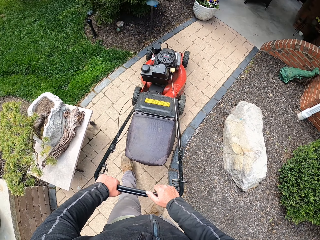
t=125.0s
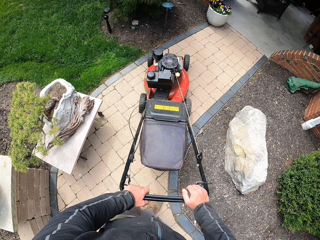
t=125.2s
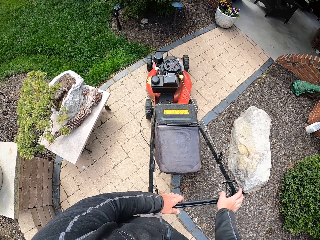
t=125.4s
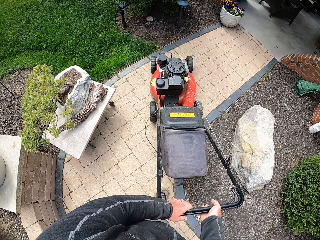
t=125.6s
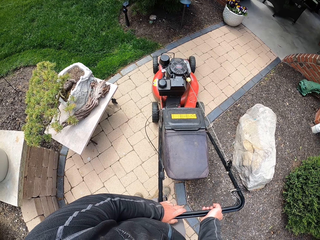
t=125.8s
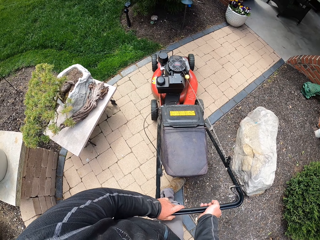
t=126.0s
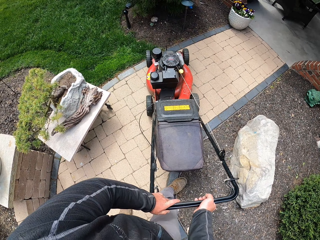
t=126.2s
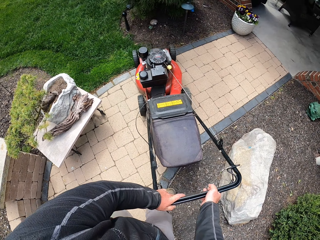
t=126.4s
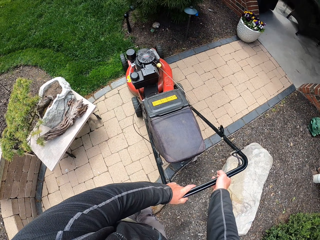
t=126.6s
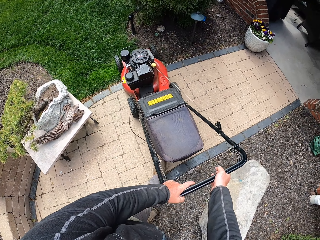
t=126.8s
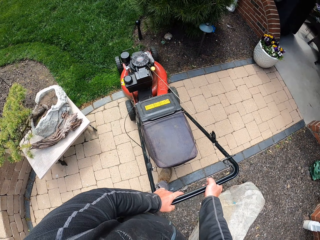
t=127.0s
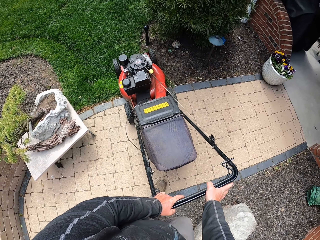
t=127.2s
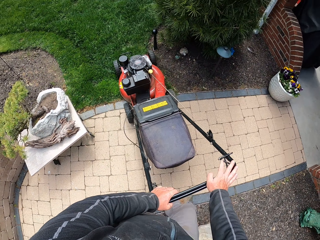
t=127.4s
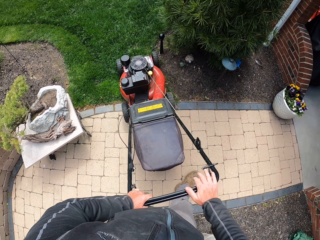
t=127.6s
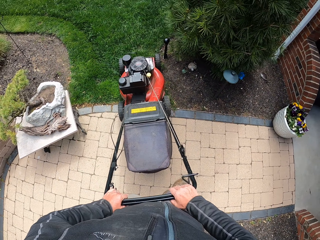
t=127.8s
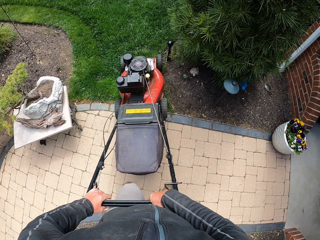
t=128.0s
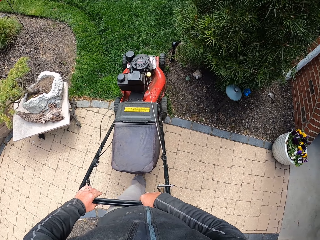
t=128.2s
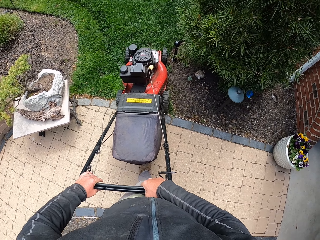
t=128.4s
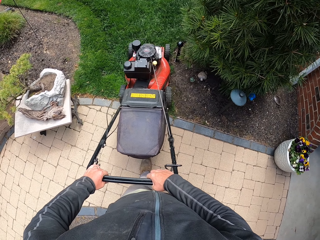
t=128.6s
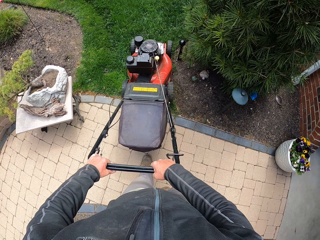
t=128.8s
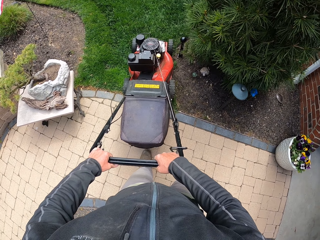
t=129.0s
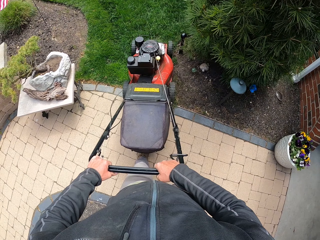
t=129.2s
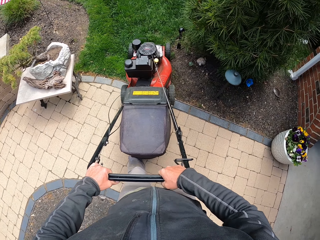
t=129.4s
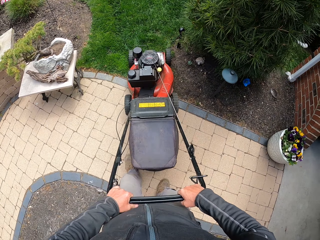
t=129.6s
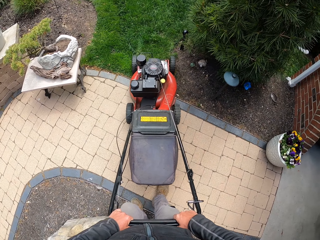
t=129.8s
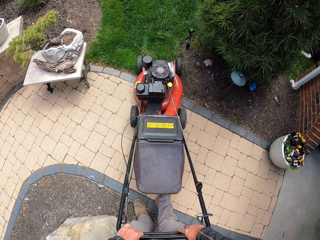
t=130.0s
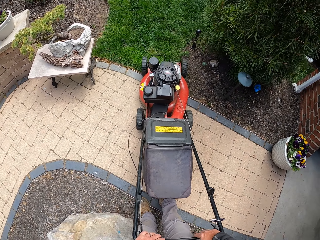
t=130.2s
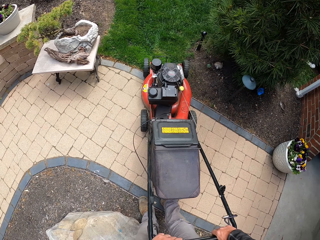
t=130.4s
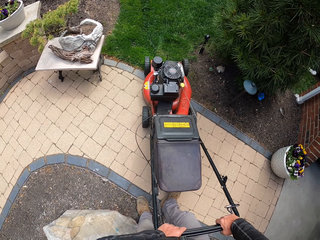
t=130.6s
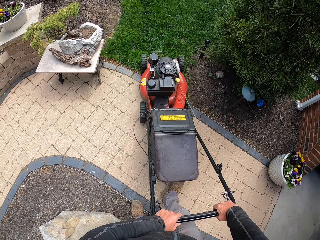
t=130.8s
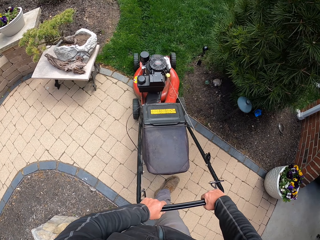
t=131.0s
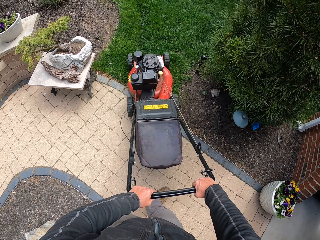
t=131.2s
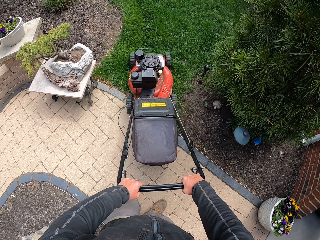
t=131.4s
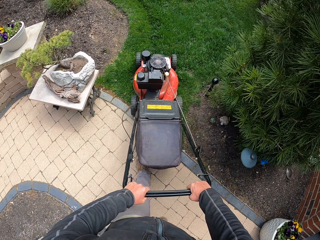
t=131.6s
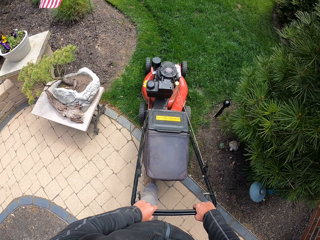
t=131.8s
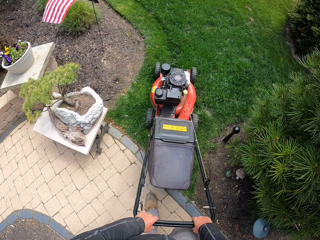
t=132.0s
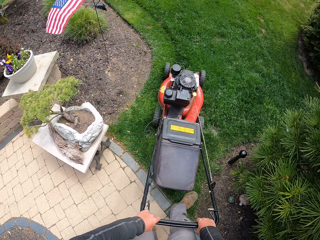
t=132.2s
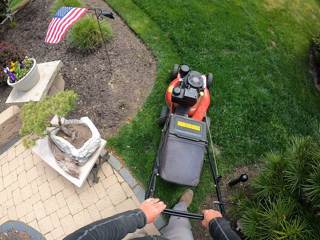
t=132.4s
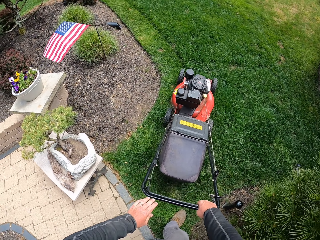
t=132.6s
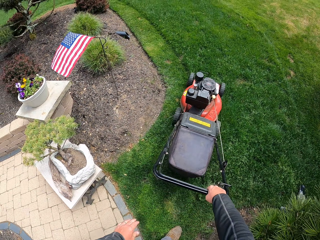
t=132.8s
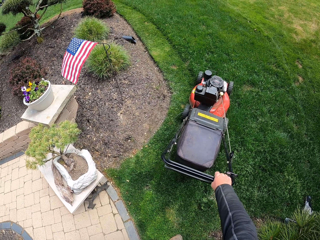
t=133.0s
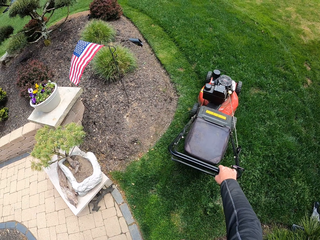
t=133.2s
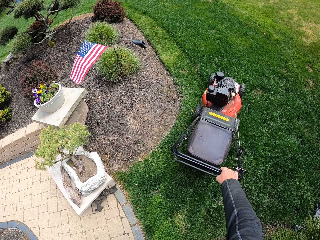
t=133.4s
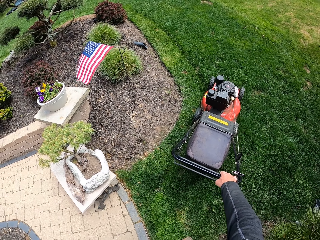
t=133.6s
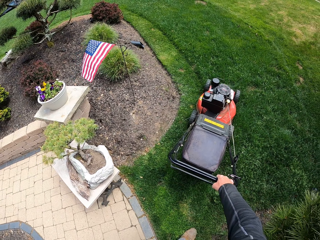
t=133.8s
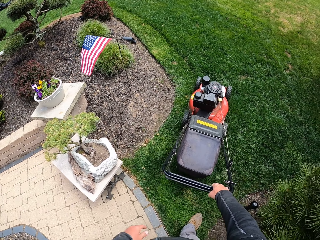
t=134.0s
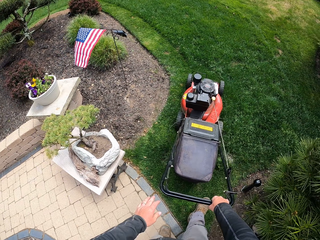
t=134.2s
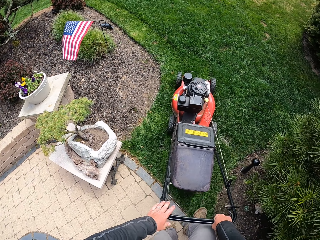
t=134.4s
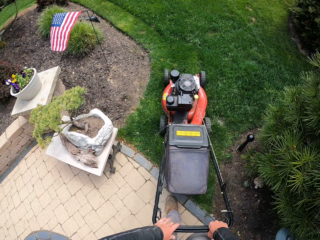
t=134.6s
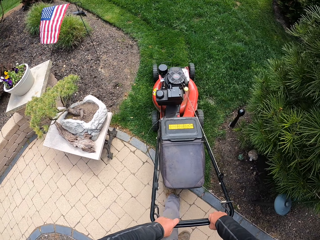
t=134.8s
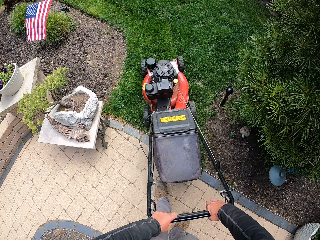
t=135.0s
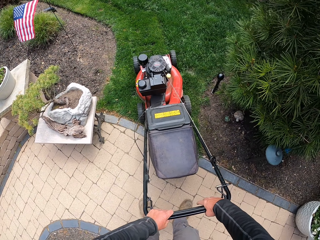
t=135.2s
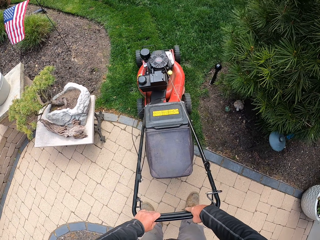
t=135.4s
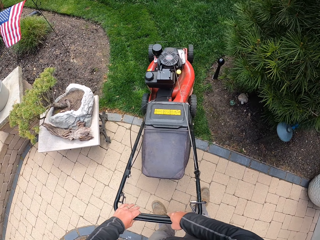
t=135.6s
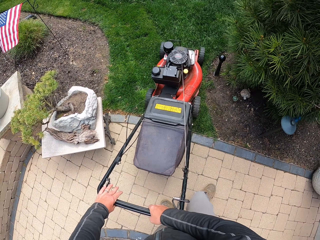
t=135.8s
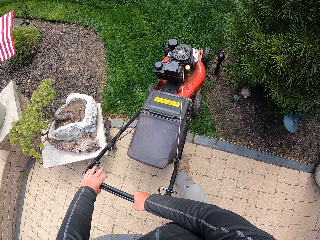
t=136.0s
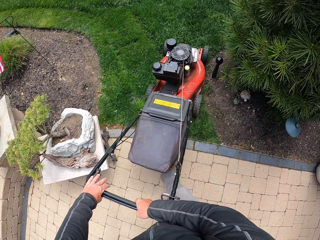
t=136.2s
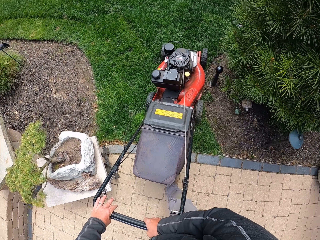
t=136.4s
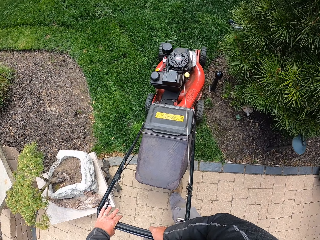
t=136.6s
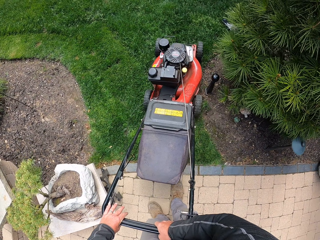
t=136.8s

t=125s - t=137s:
The camera wearer pauses the lawn mower. They withdraw one hand from the lawn mower. They withdraw one hand from the lawn mower again. They reverse the lawn mower.

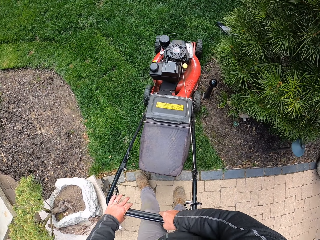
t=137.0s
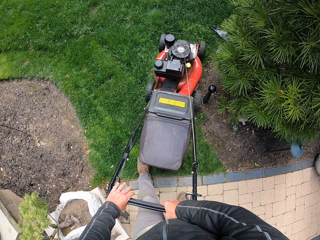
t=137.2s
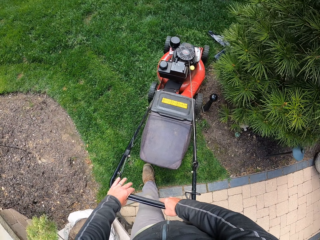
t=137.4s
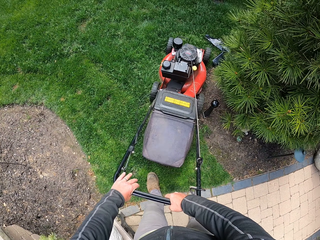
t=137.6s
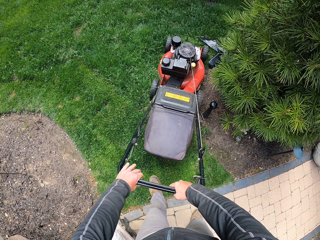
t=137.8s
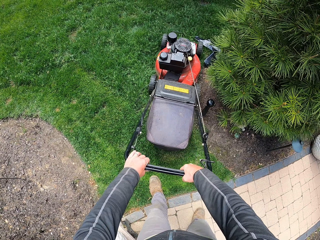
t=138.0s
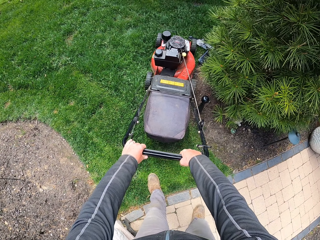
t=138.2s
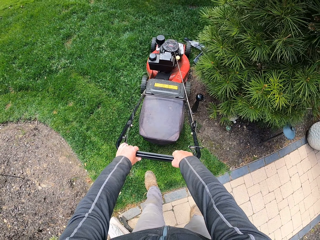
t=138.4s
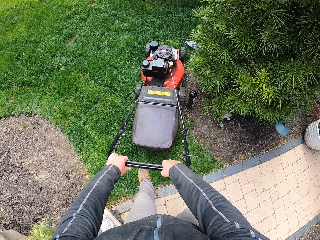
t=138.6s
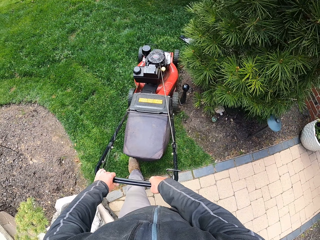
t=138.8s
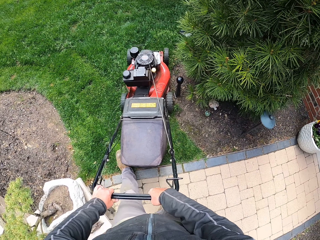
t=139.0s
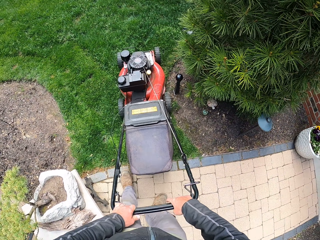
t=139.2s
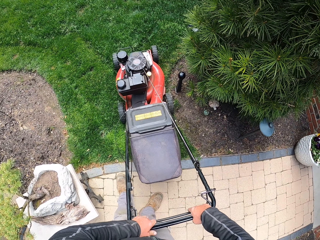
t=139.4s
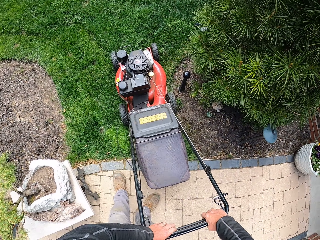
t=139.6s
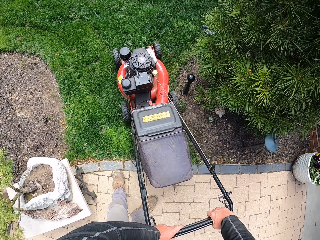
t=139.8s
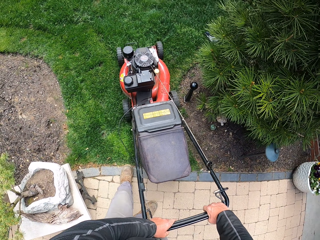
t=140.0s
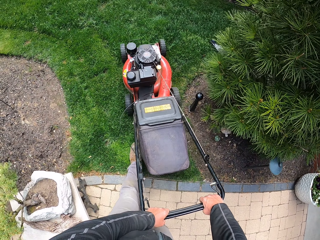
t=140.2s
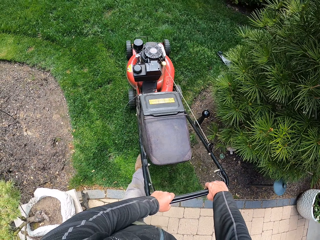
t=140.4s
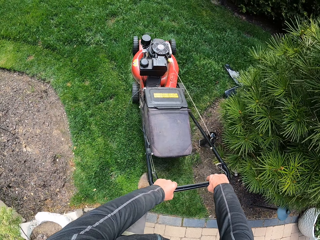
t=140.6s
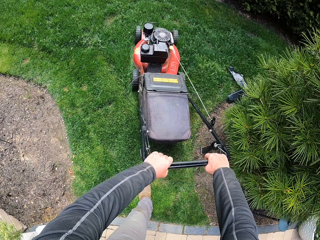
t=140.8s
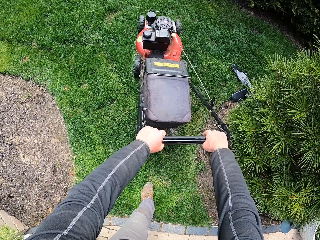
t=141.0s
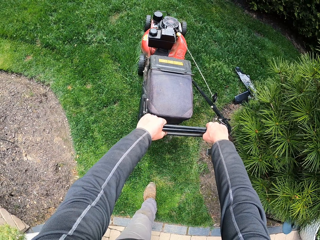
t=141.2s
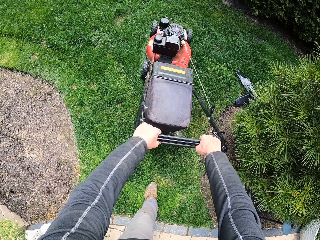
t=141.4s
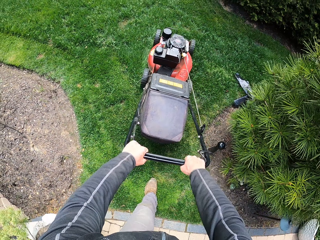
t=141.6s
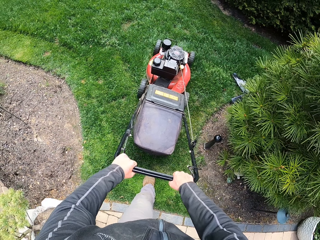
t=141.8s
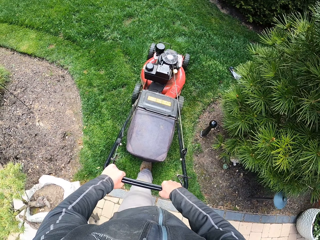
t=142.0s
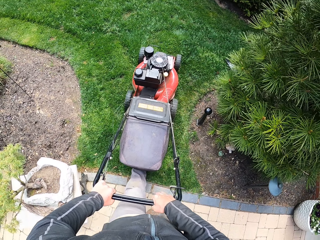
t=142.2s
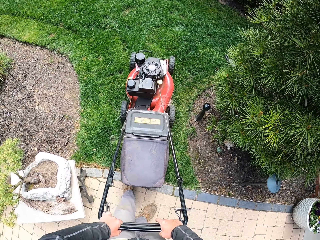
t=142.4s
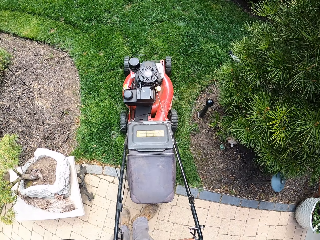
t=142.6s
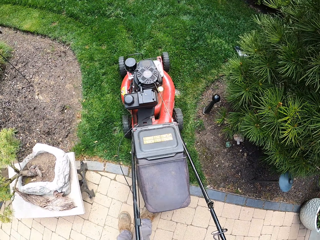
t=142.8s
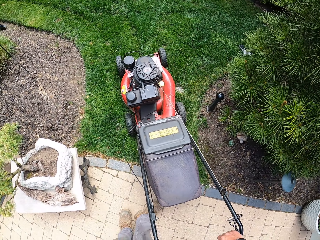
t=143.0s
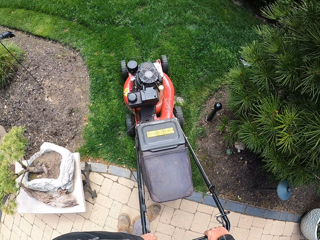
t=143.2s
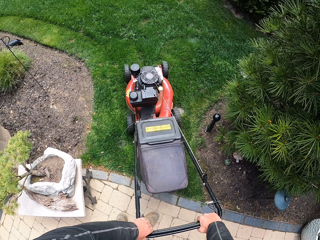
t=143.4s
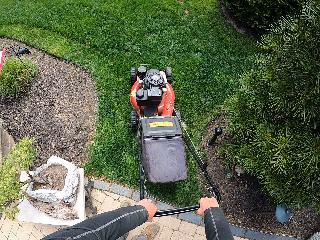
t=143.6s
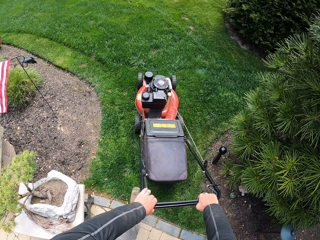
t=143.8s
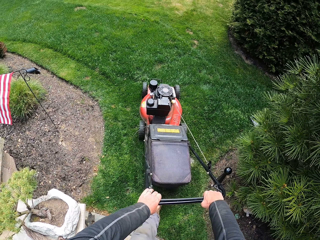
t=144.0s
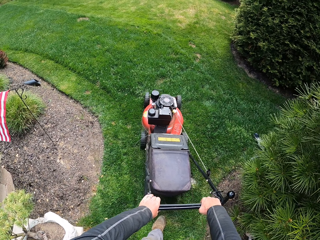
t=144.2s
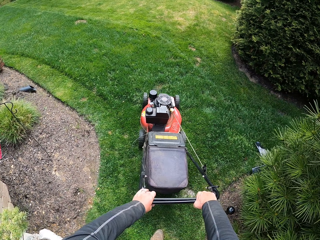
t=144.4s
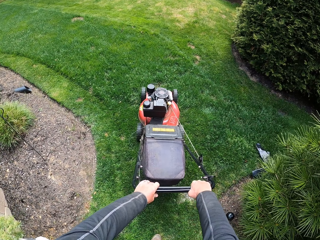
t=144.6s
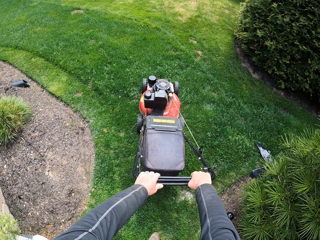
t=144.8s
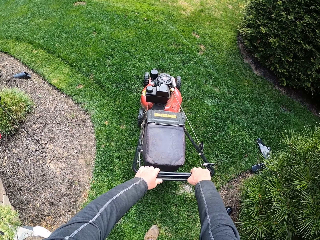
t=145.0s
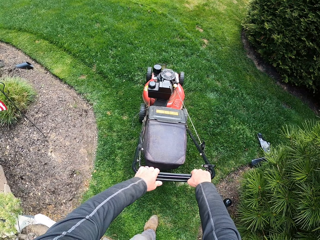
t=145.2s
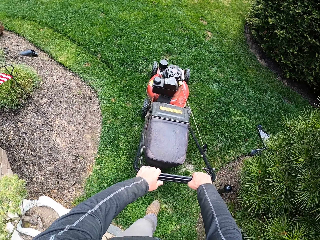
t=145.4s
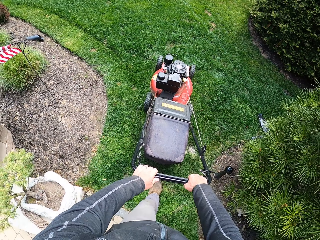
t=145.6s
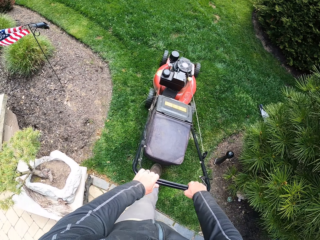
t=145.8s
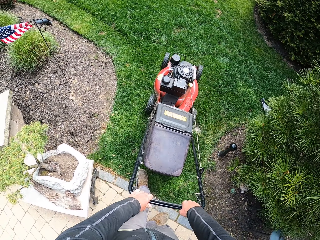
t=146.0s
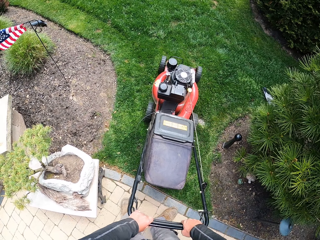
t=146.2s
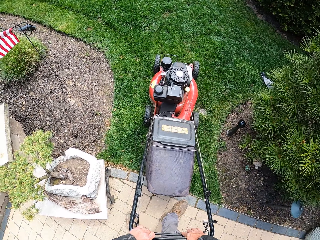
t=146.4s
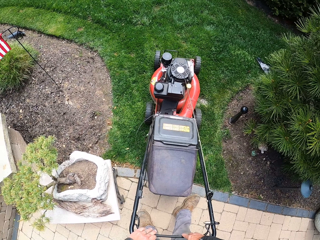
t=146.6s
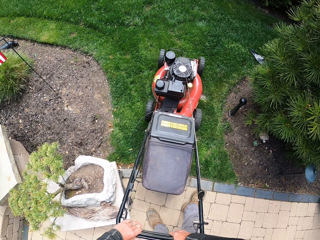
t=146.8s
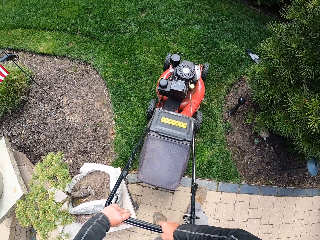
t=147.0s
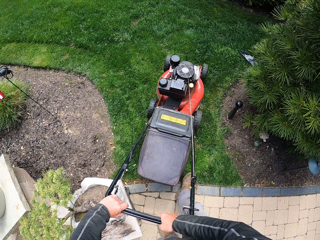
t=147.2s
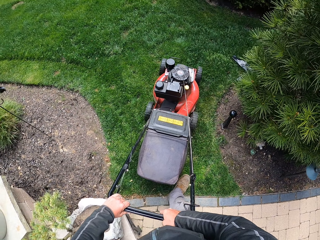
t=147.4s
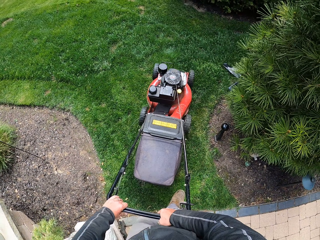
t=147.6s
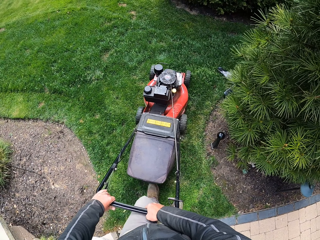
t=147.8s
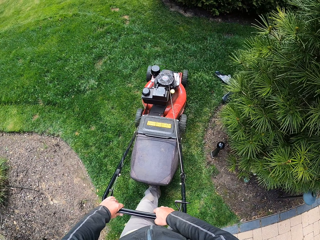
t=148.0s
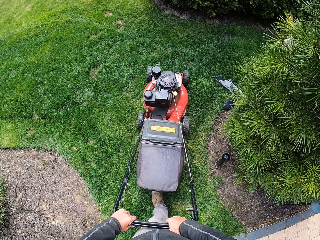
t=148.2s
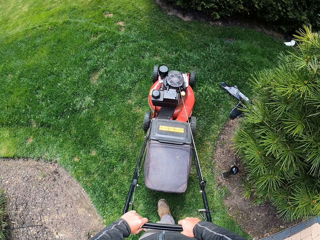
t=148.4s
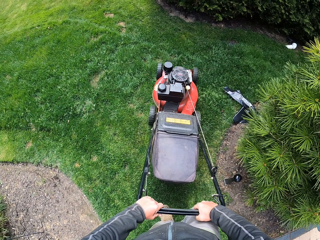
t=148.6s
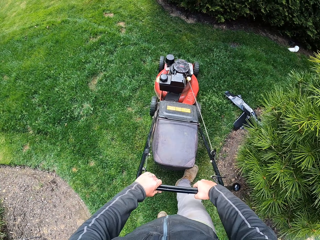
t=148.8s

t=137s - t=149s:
The camera wearer moves the lawn mower forward. They reverse the lawn mower. They cut the grass with the lawn mower machine. They reverse the lawn mower.
